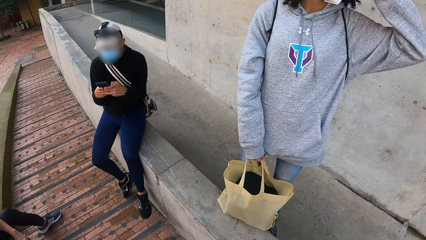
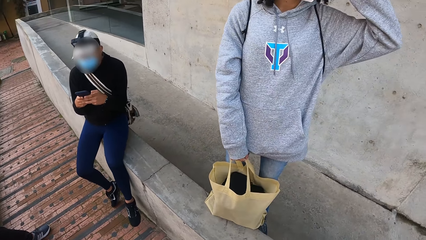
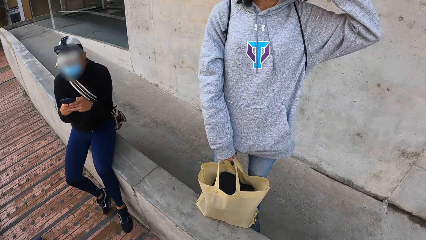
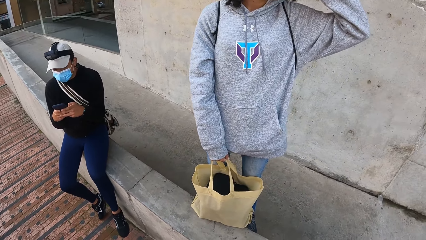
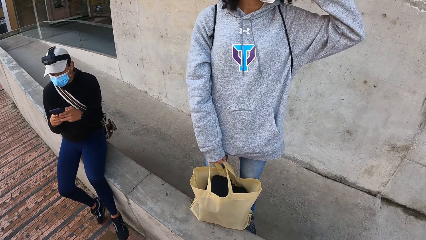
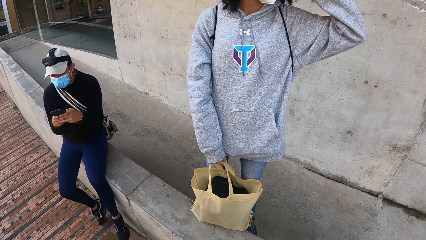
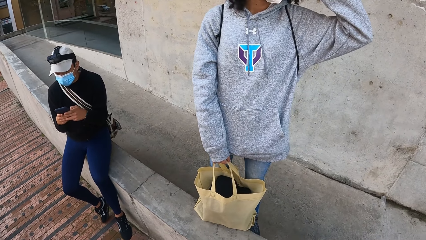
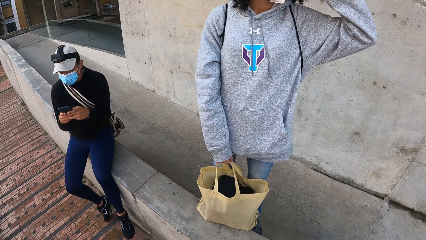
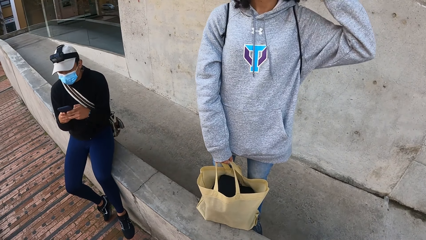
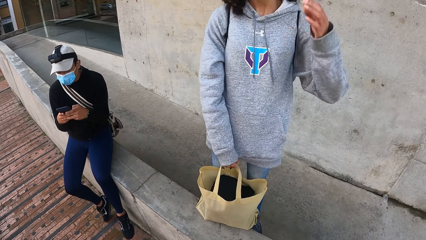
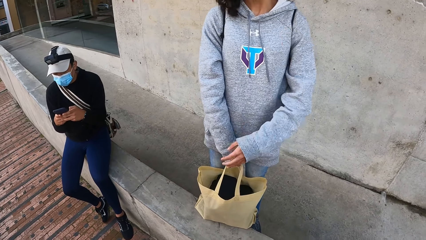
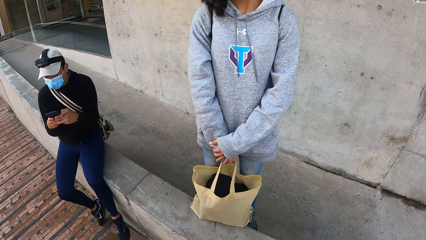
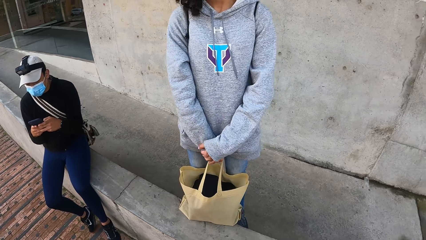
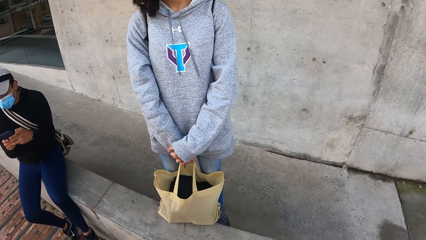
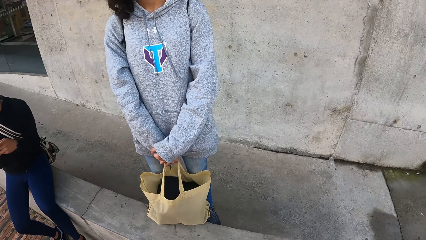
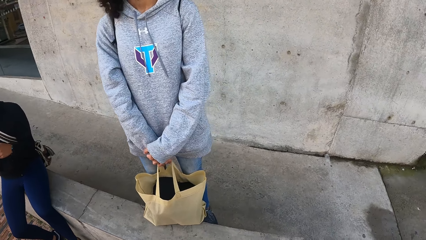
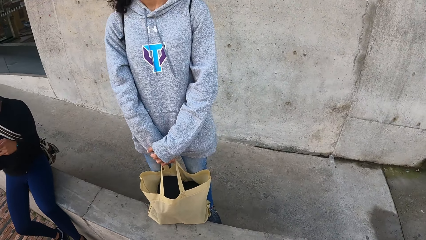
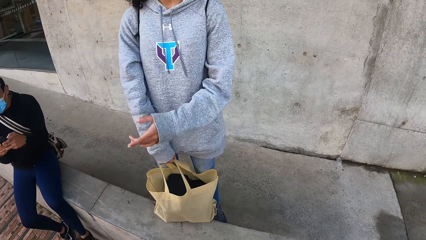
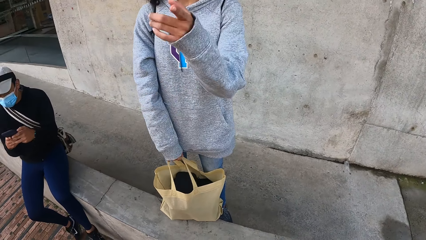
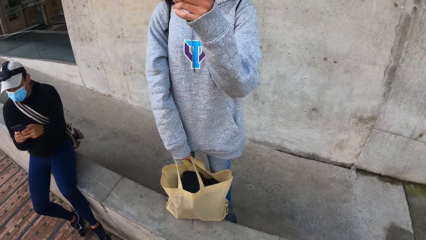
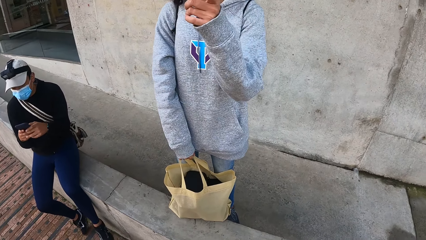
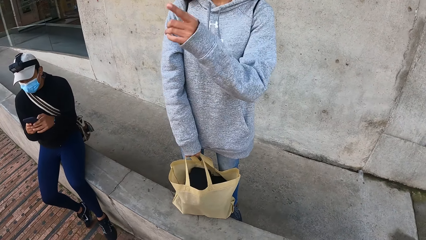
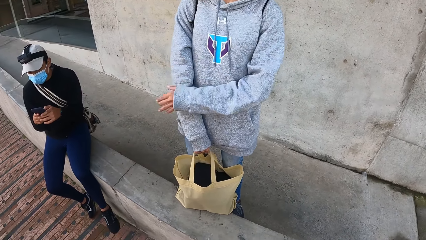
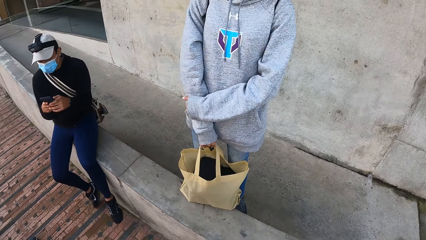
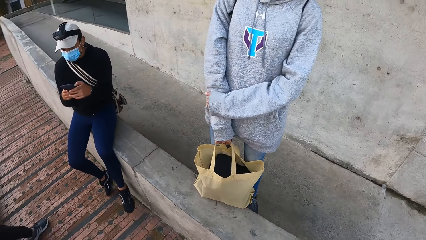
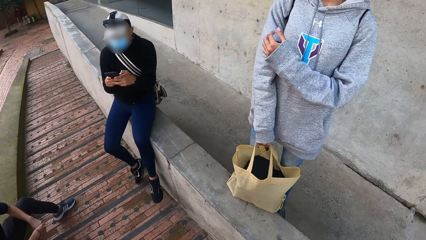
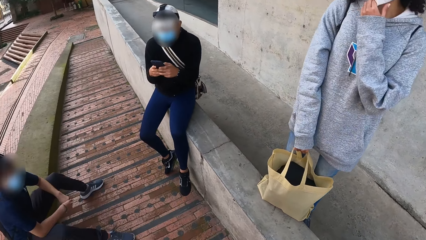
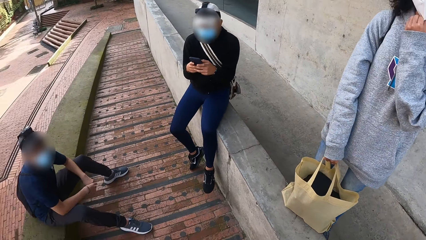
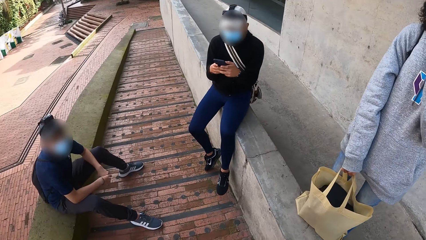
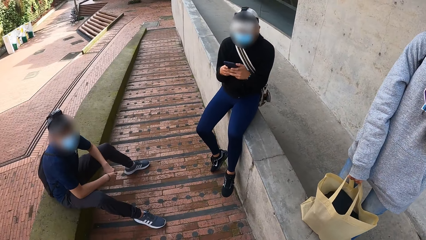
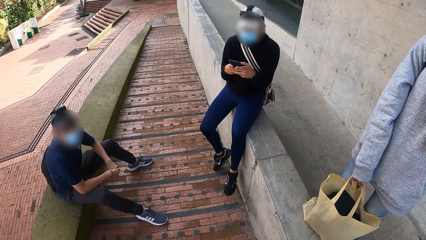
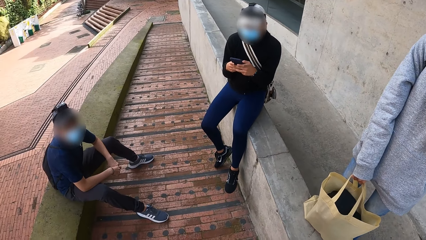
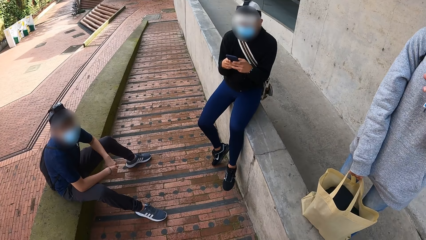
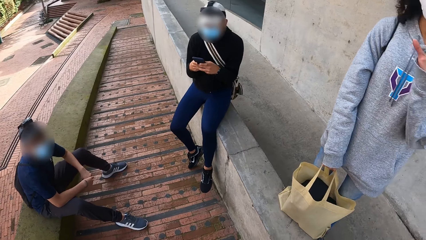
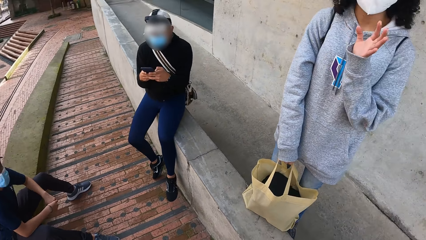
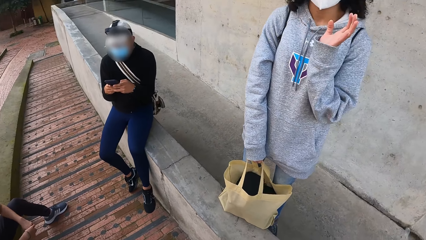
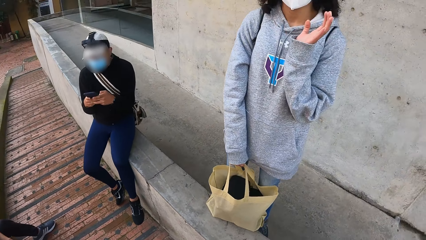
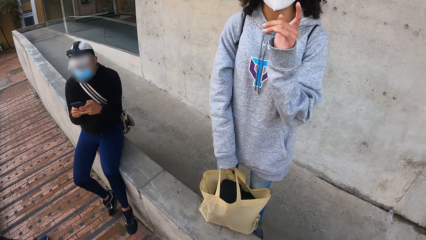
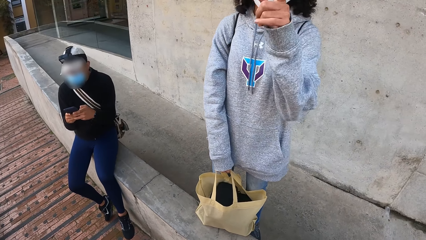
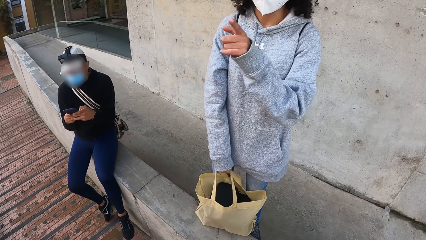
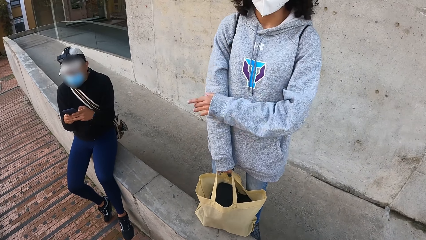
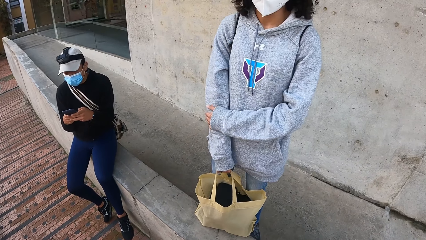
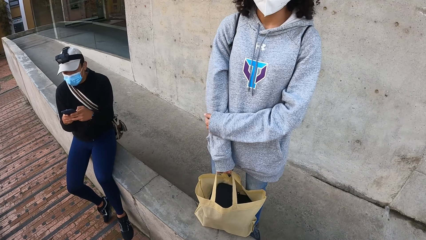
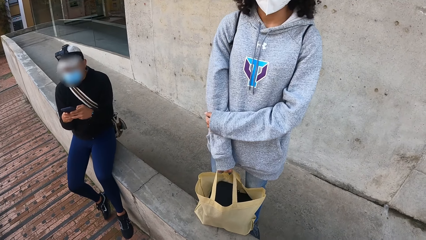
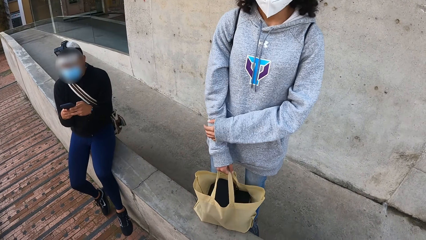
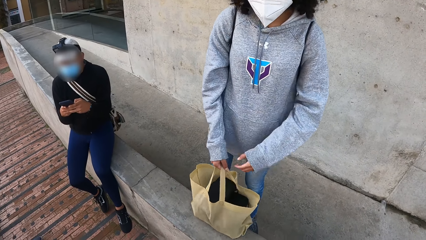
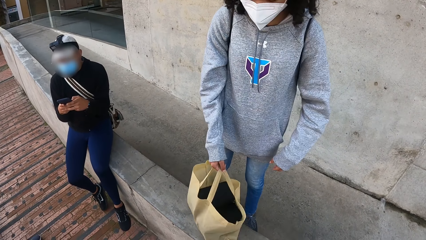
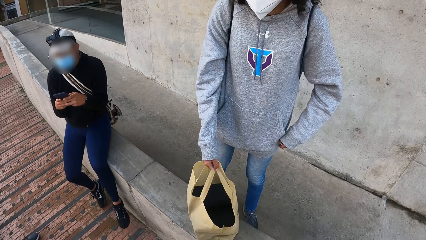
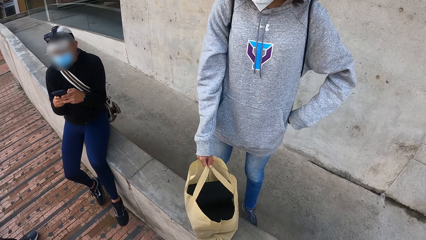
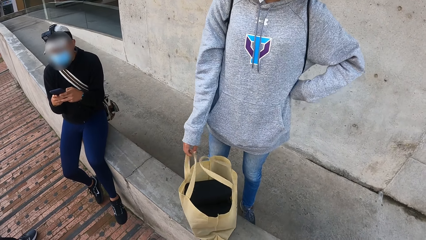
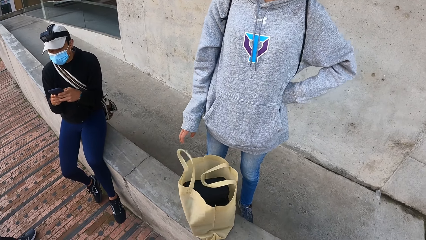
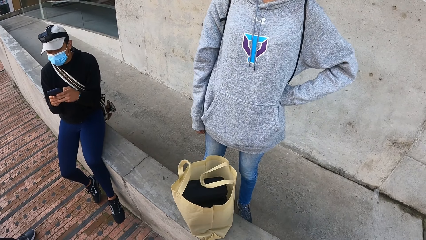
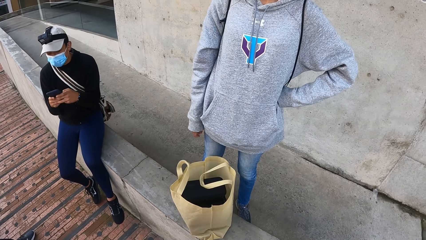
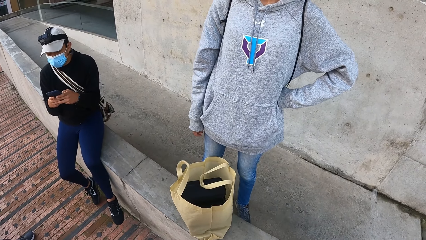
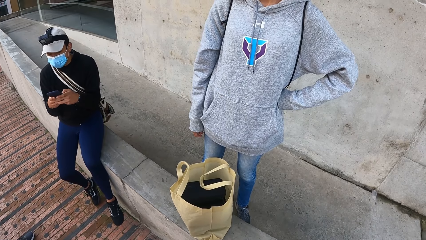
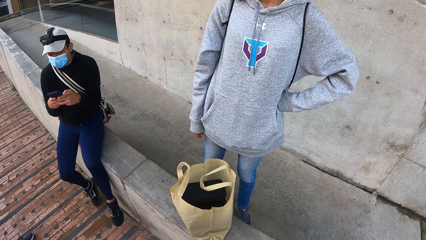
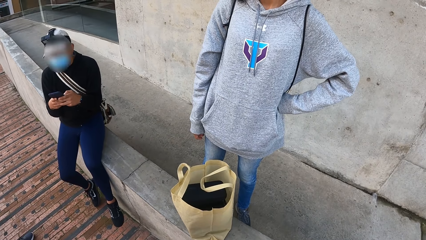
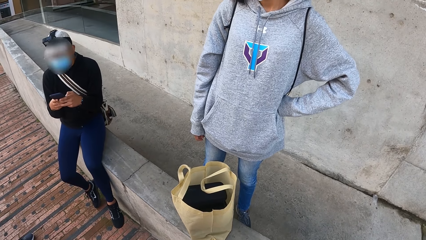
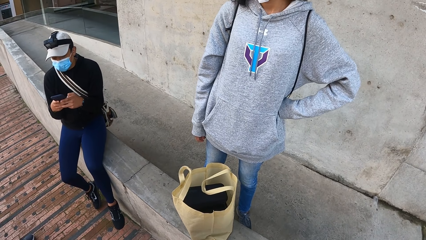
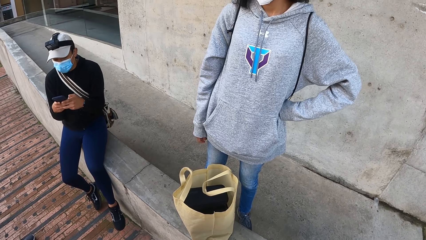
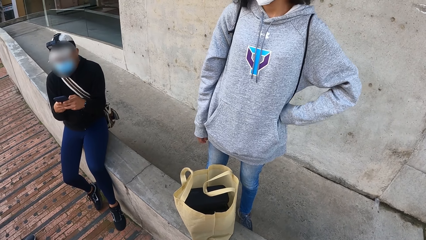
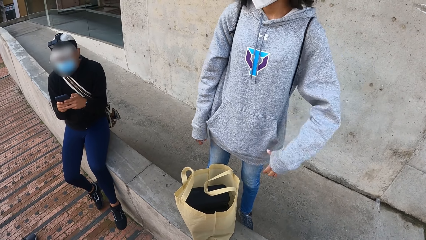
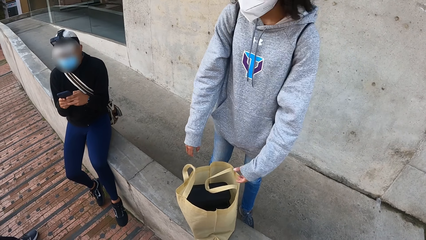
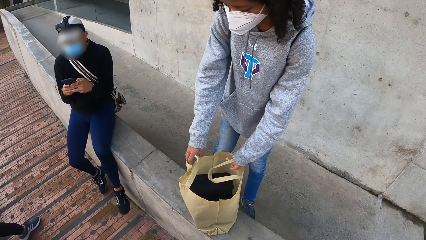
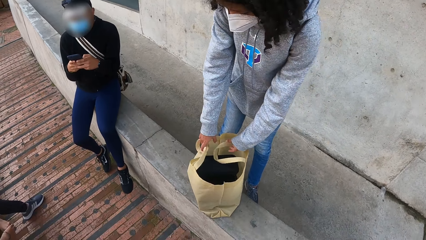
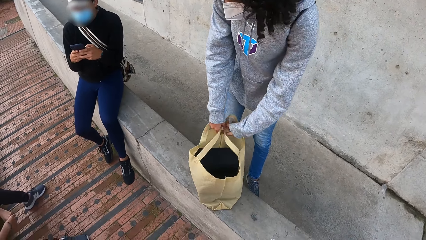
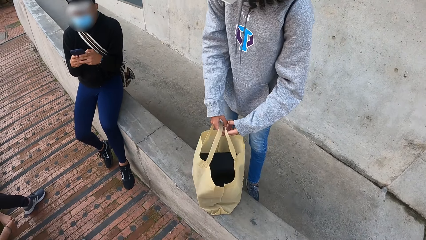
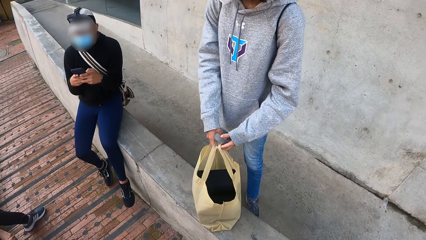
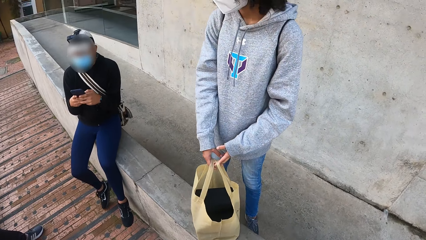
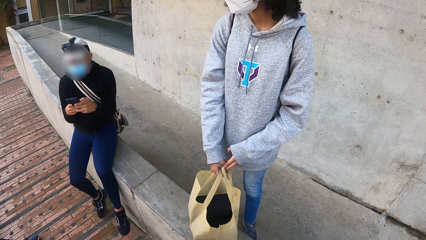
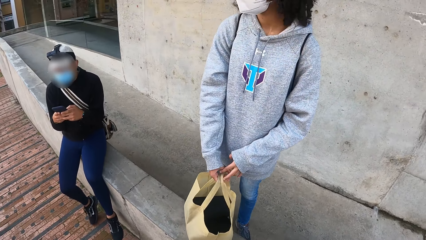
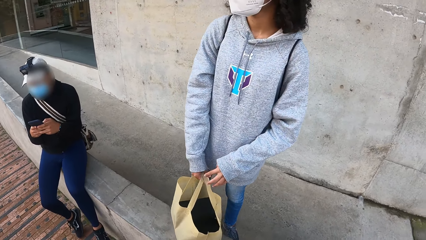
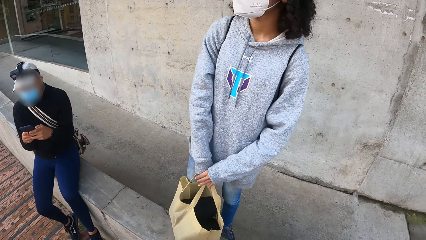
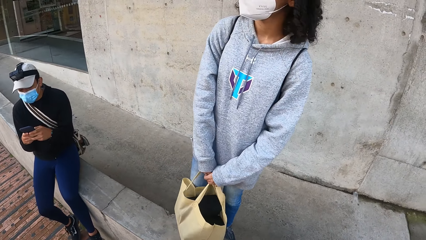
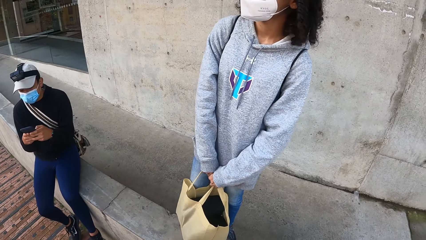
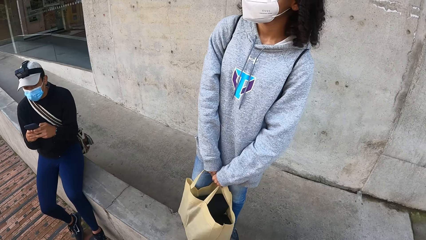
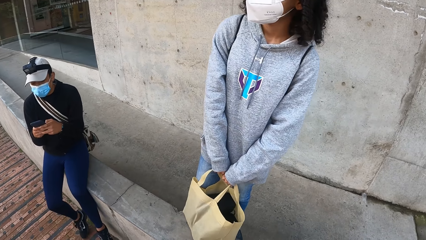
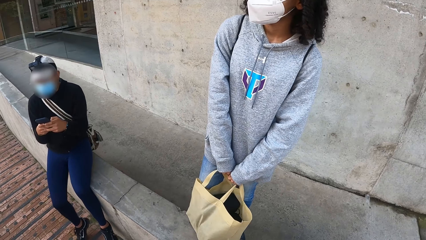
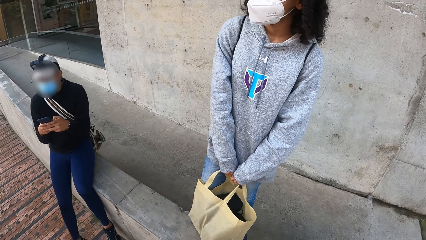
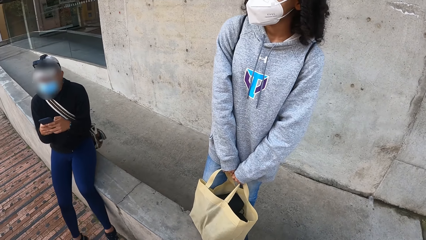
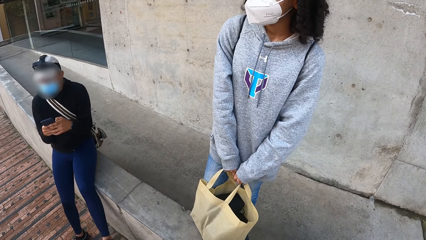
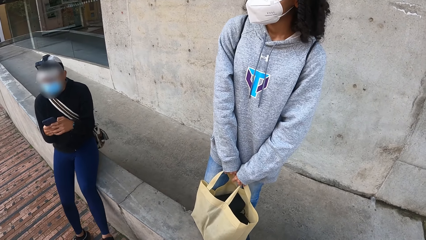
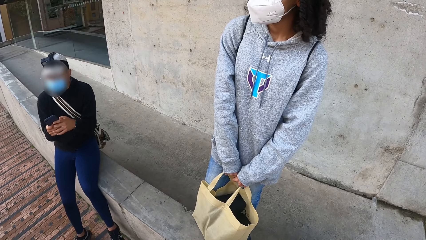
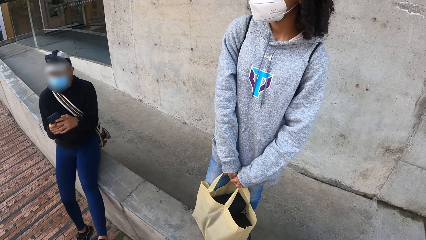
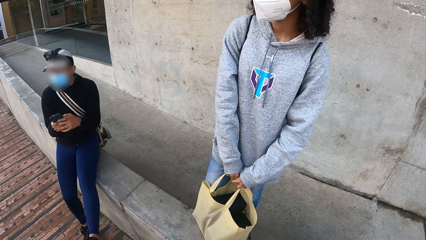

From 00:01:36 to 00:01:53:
The woman gestures. The woman drops the bag on the pavement with her right hand. The woman picks the bag from the pavement with both hands.
